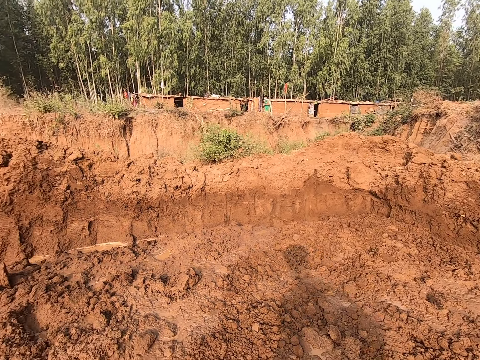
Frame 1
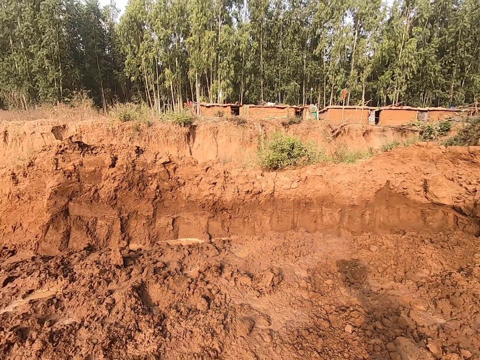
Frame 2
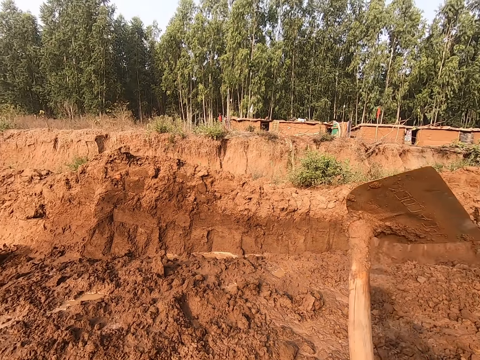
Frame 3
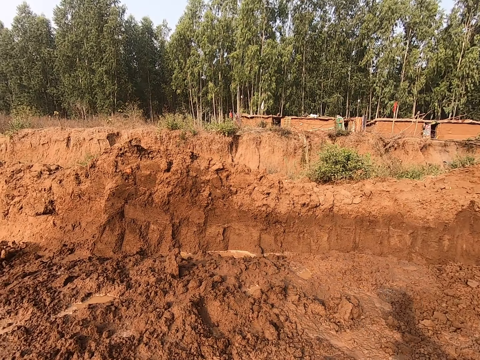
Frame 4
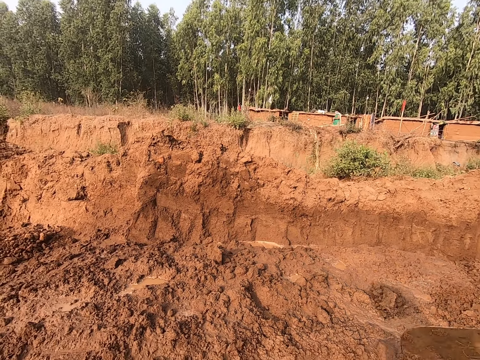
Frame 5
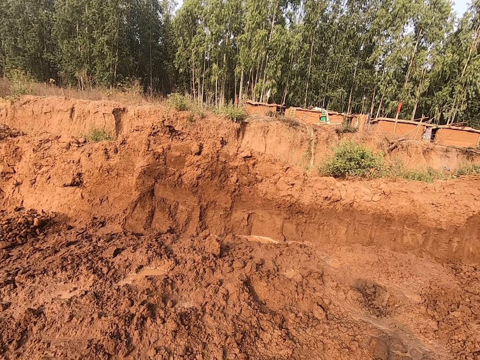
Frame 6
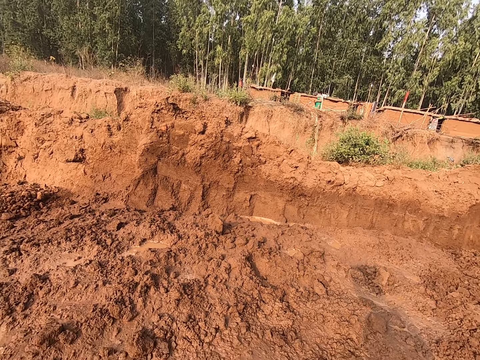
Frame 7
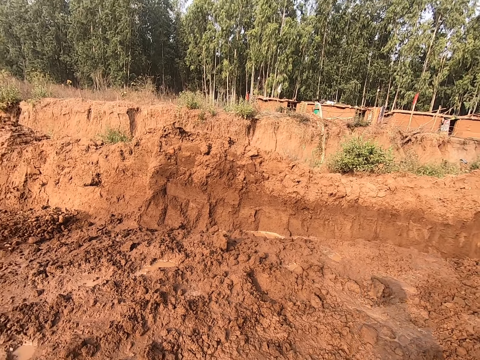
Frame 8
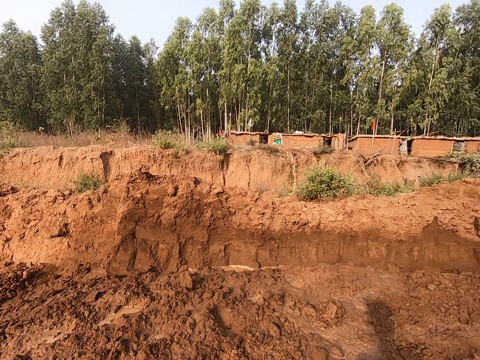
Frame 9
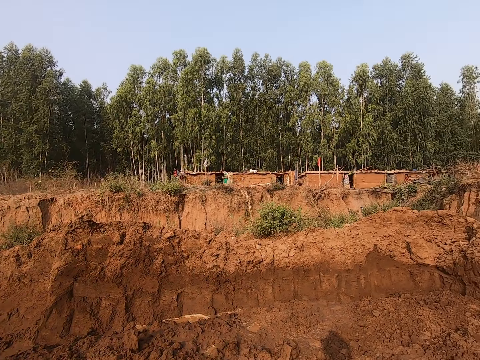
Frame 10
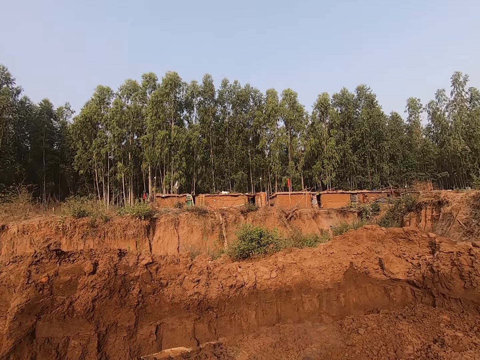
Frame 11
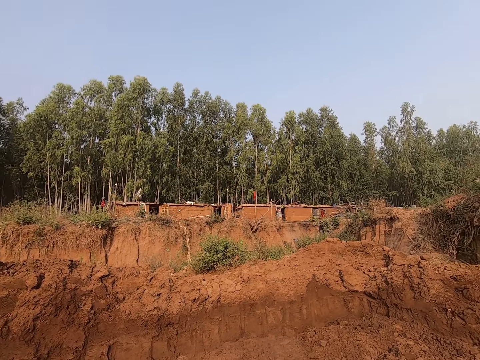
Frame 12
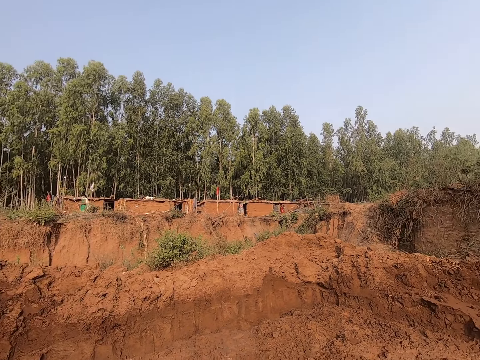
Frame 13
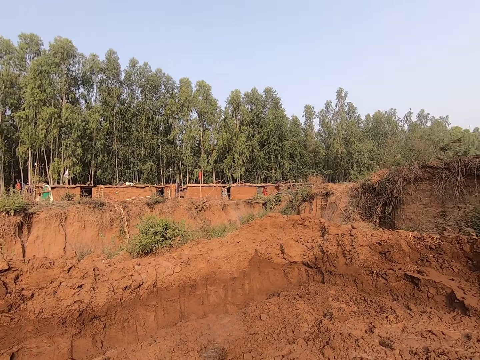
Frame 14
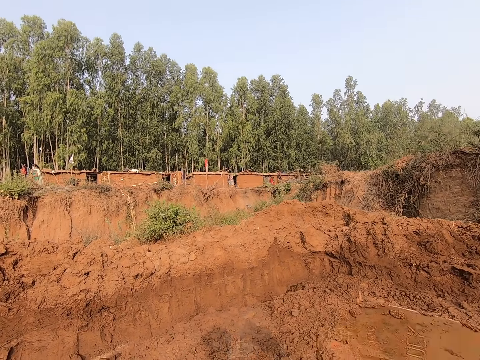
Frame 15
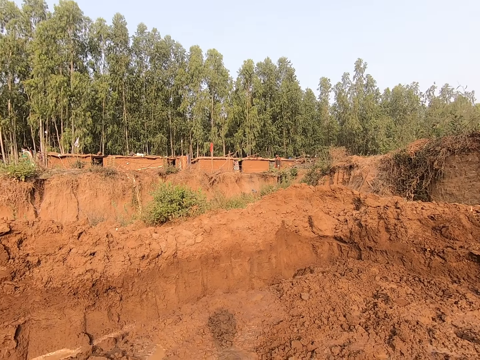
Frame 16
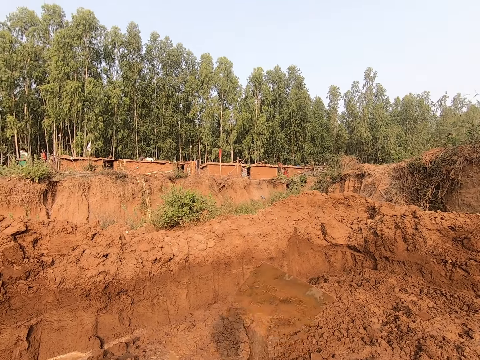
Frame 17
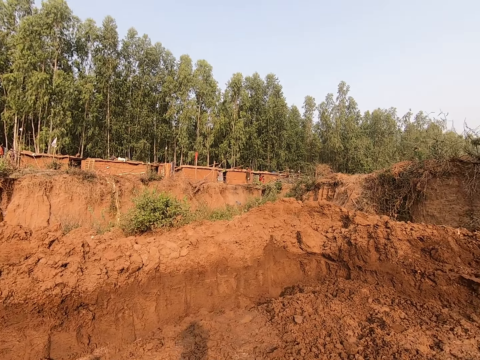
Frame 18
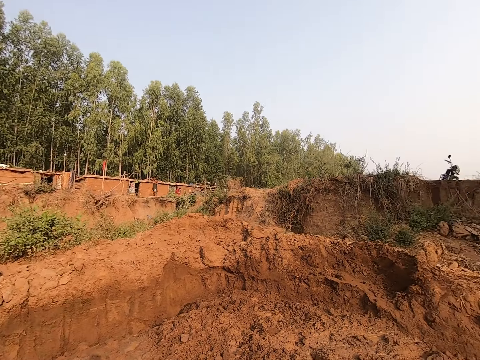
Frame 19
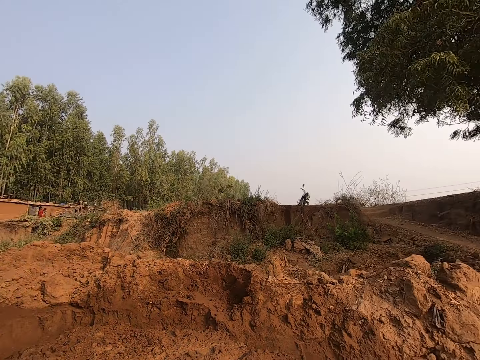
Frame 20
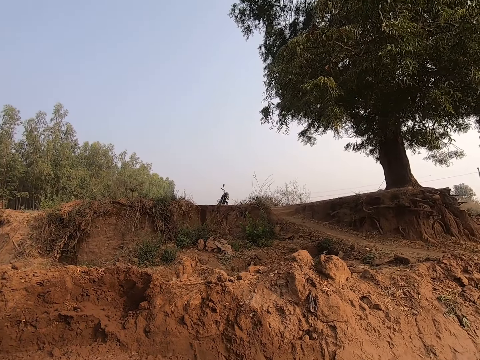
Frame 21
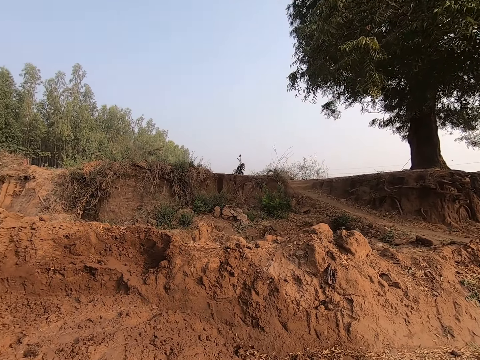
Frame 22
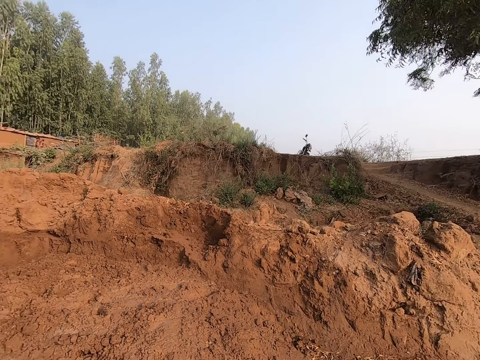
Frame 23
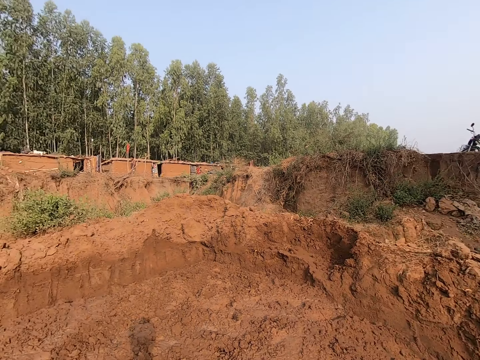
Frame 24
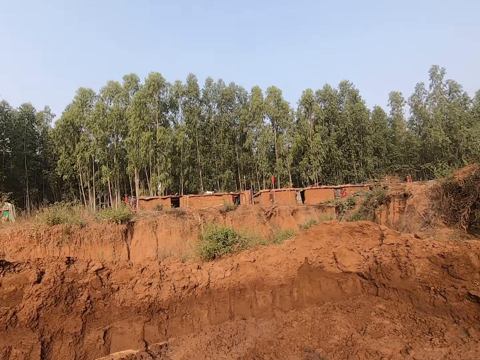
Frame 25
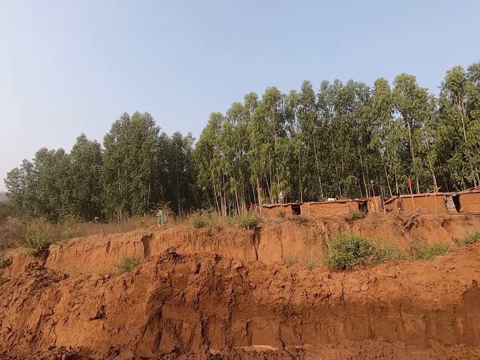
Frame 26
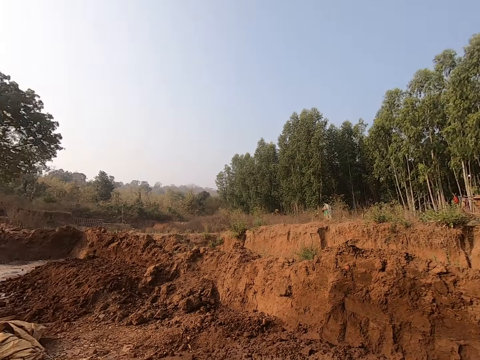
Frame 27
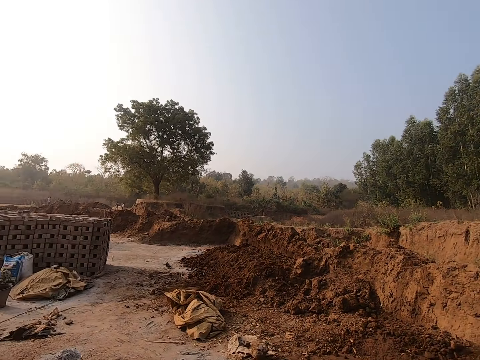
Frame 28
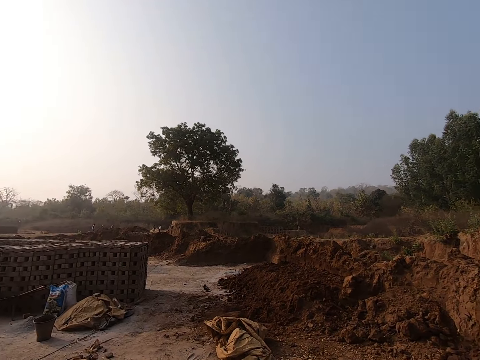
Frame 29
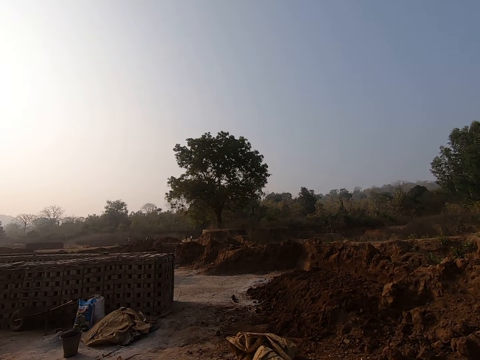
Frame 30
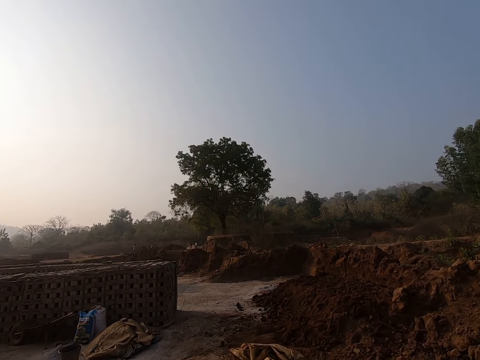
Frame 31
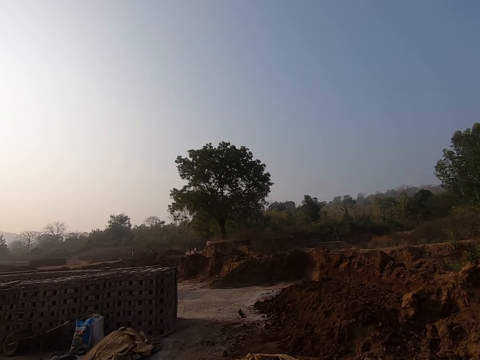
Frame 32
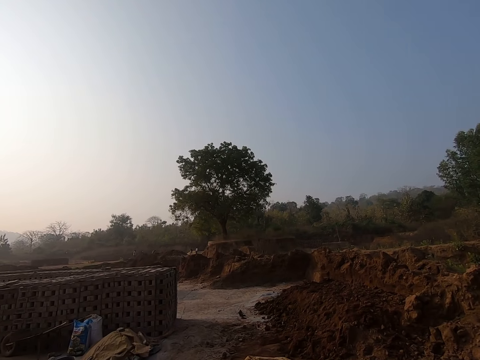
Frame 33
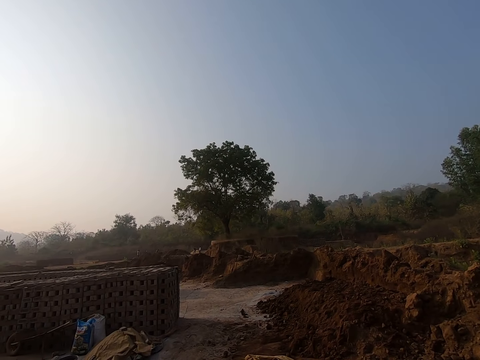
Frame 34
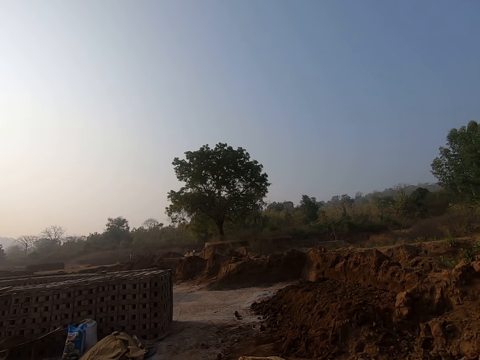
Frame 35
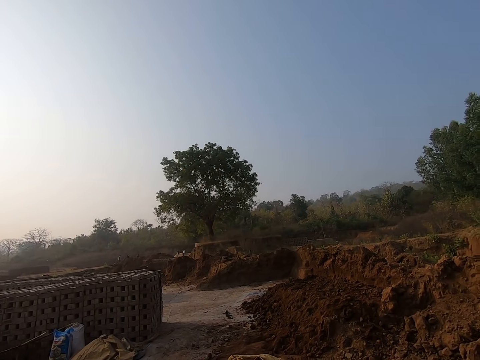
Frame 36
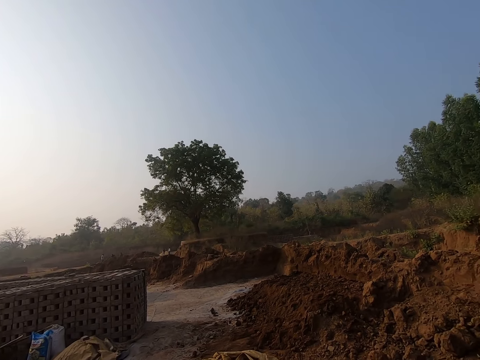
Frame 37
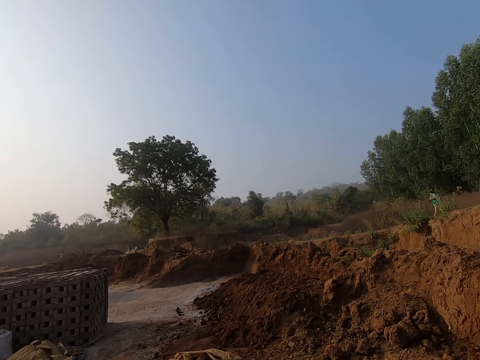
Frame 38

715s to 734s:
The camera wearer digs the ground with the hoe in his hands along the clay heap. He turns around the heap. He looks towards the blocks.

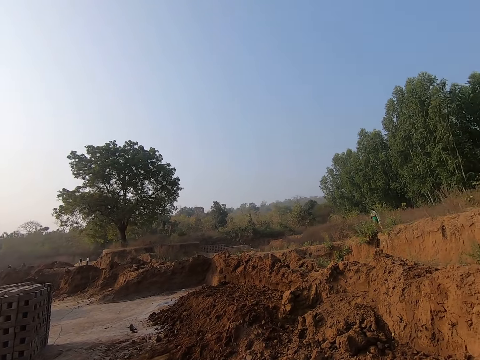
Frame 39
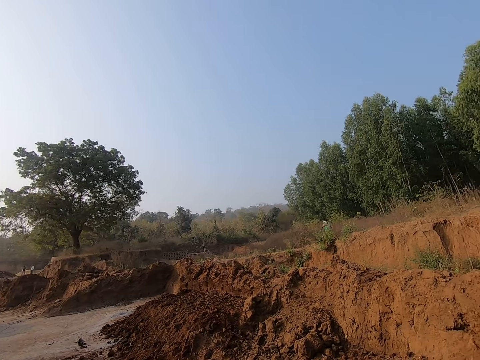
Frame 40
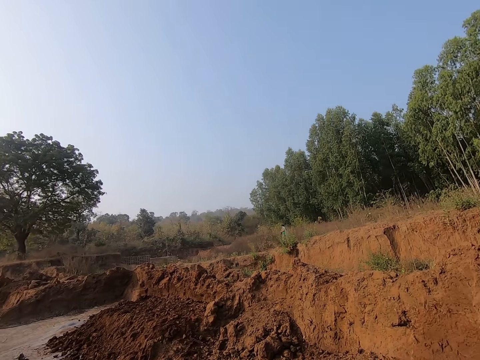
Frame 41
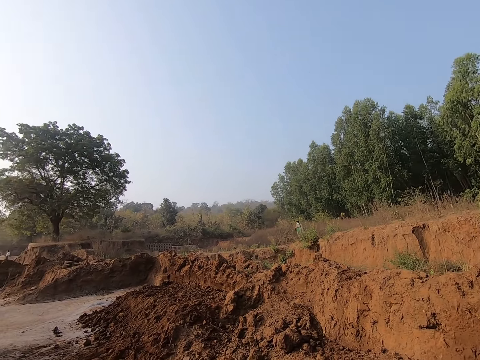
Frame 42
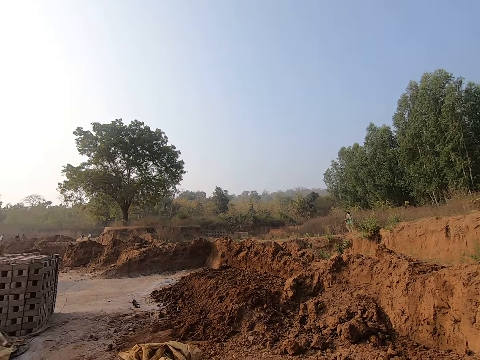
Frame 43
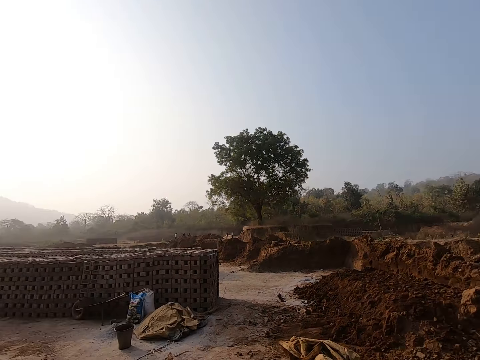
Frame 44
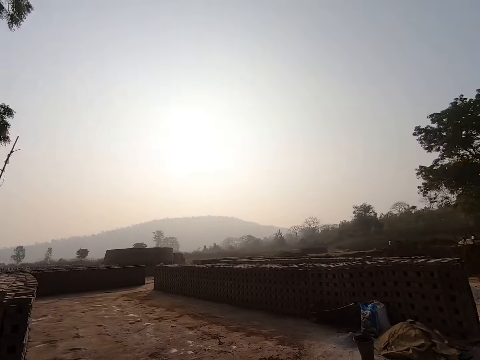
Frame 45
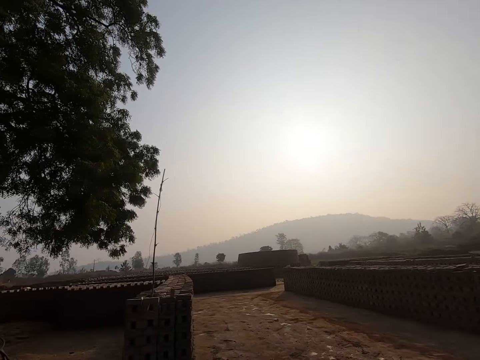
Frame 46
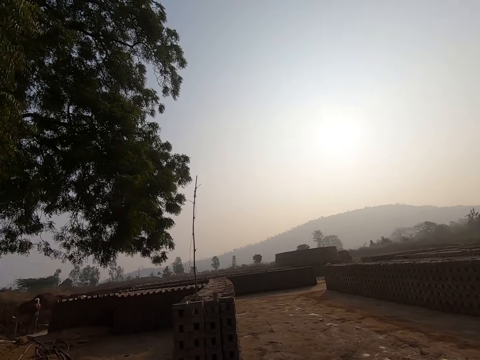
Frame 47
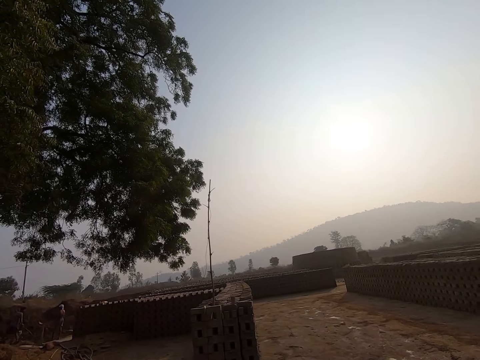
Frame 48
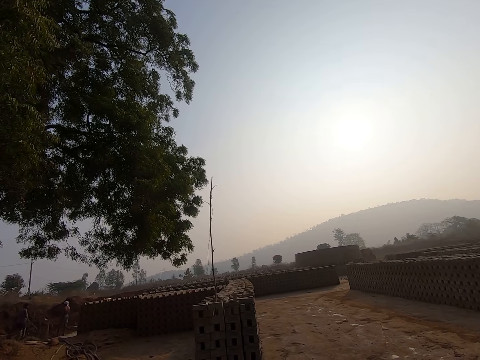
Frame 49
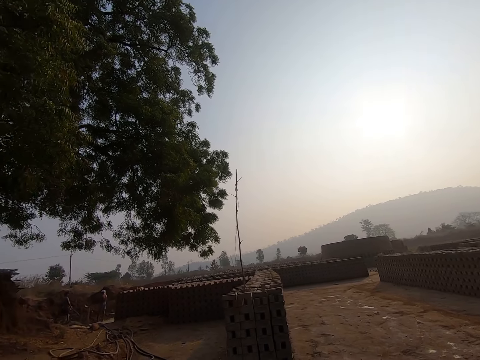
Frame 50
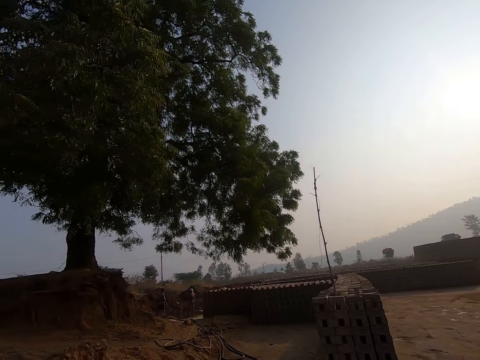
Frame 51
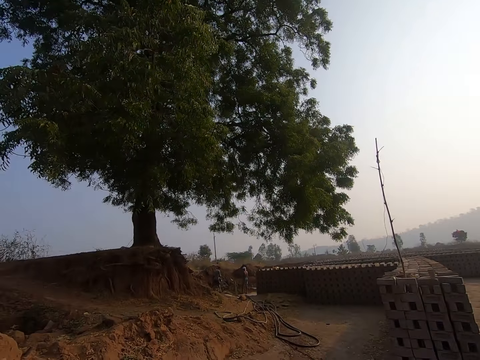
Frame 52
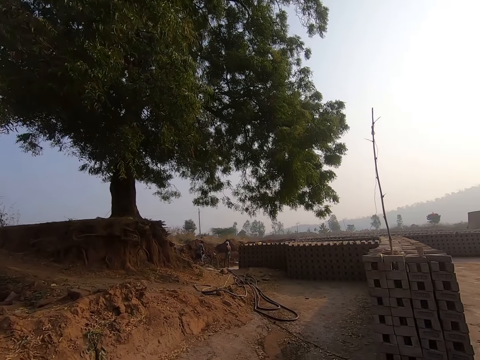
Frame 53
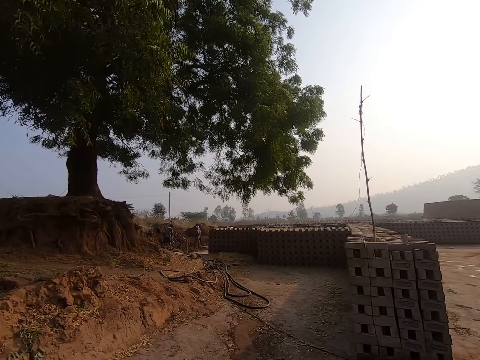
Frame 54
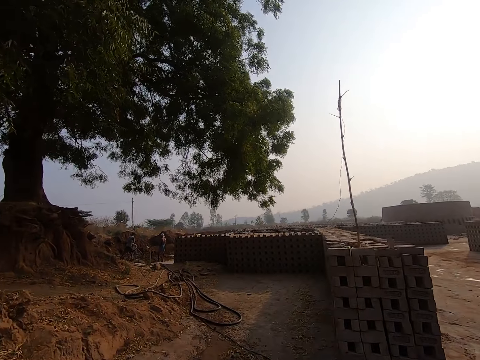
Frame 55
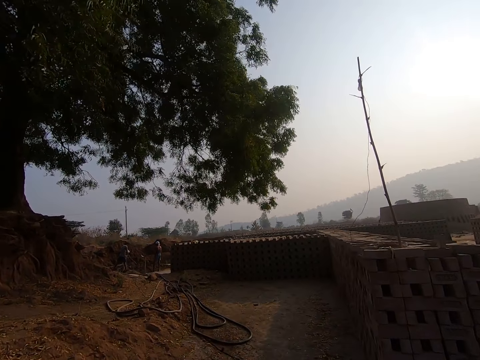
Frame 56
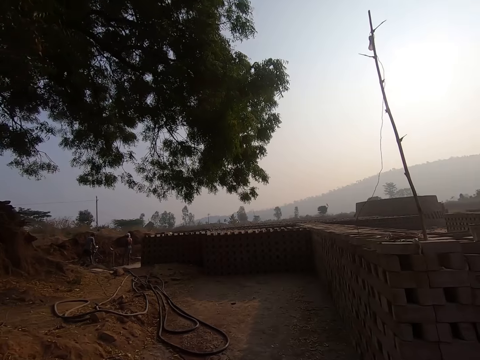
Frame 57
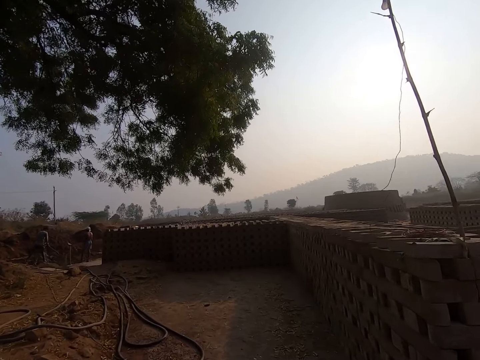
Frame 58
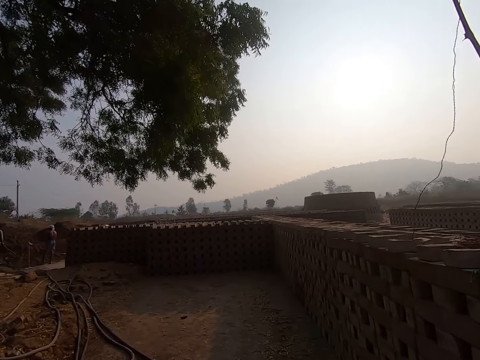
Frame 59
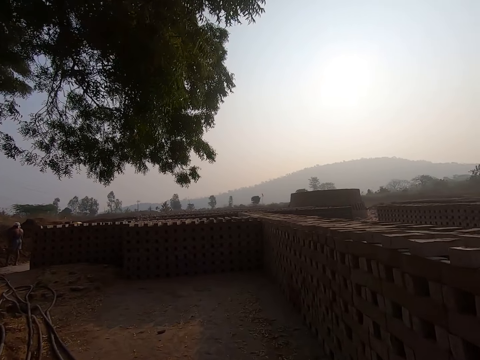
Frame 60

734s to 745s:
The man pours water on the ground with a hose in his hands. The camera wearer walks towards the blocks.
